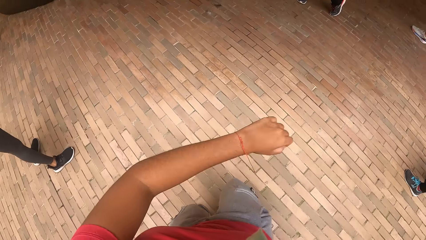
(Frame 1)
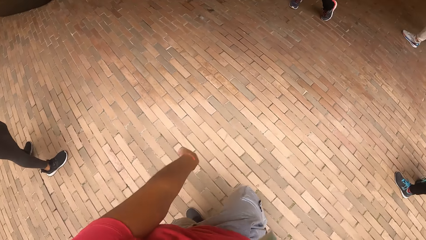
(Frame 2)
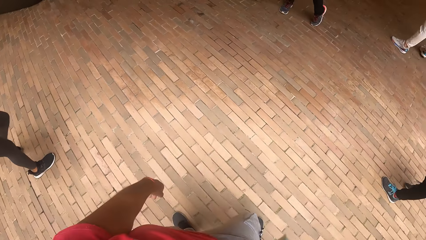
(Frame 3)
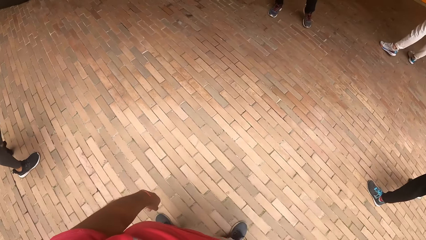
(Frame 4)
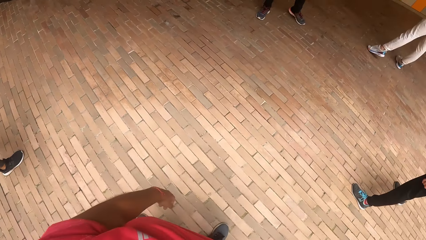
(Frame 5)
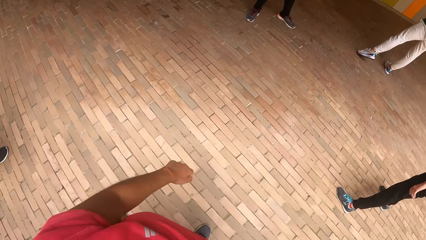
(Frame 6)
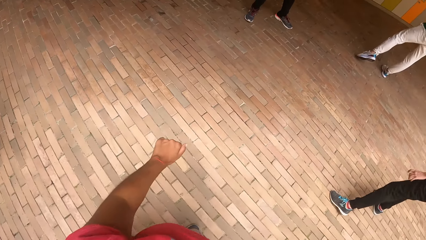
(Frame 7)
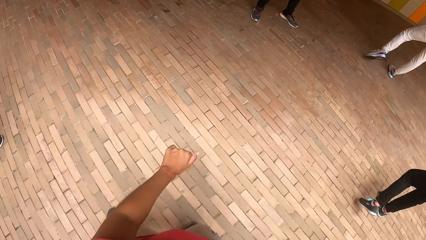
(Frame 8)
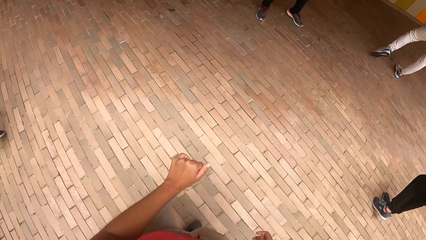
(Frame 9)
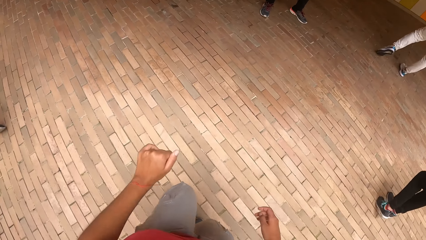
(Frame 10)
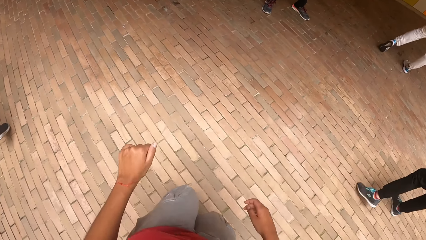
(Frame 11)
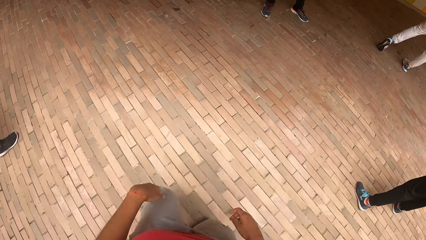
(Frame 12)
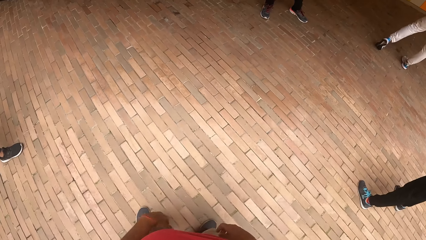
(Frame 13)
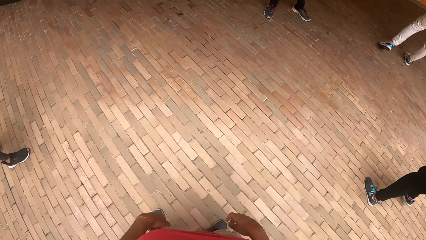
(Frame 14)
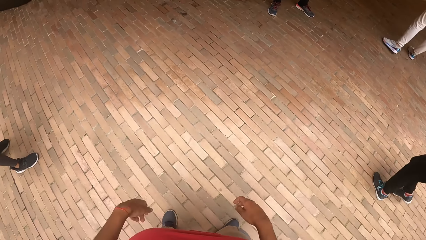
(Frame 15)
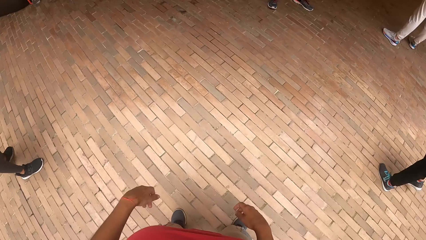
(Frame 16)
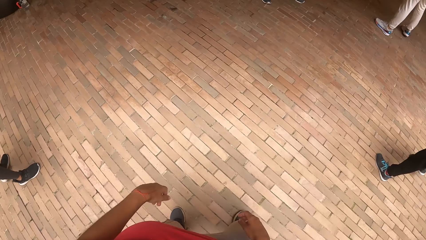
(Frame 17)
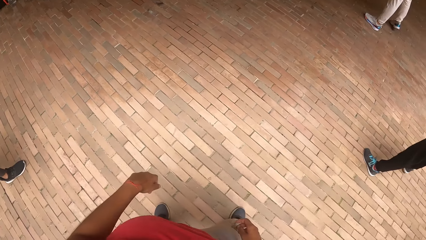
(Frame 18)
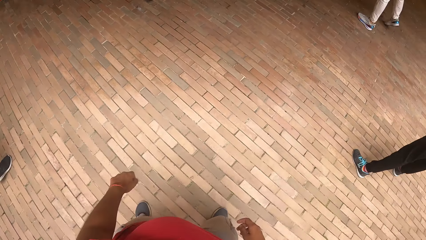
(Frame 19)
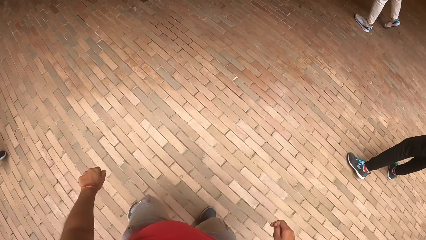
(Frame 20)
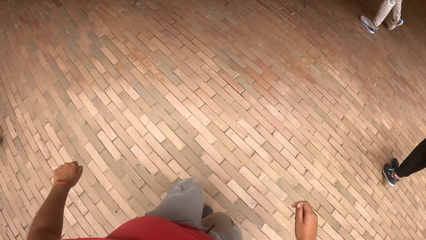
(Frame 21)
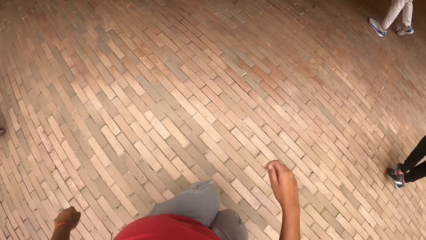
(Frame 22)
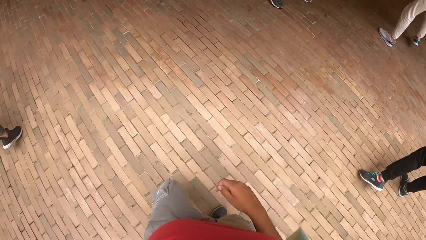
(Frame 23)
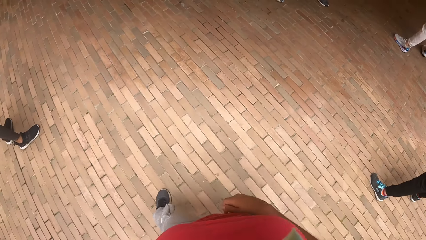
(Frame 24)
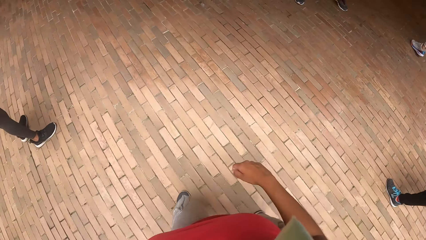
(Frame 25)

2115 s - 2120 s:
The camera wearer starts dancing.

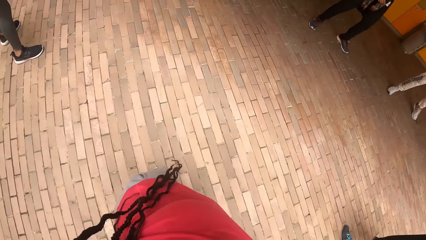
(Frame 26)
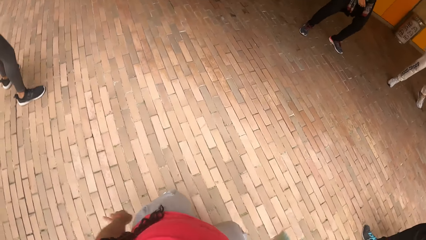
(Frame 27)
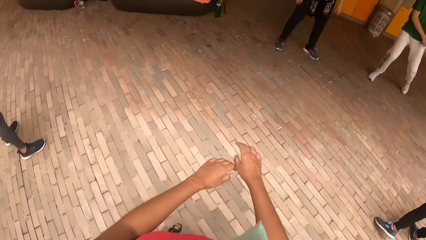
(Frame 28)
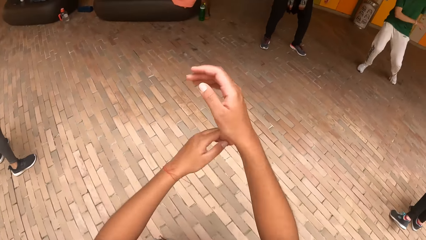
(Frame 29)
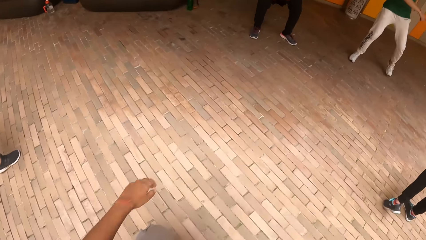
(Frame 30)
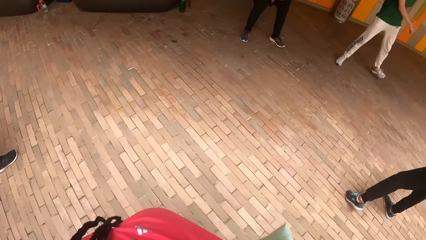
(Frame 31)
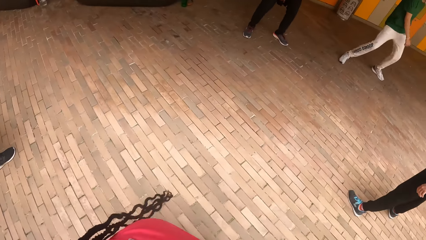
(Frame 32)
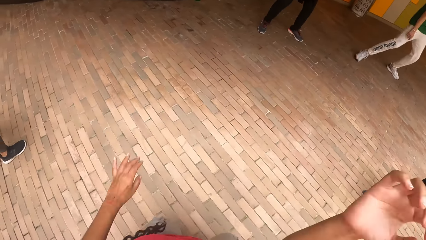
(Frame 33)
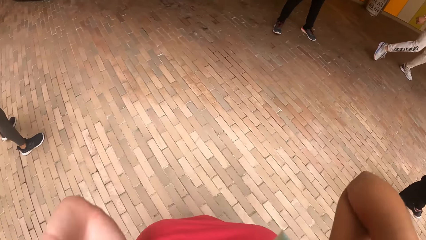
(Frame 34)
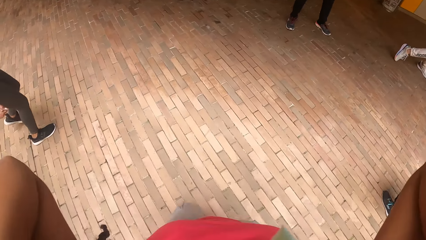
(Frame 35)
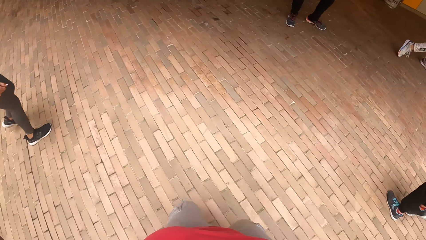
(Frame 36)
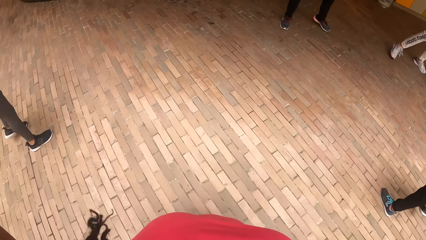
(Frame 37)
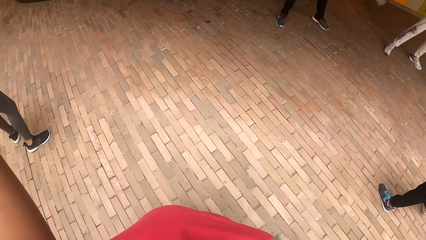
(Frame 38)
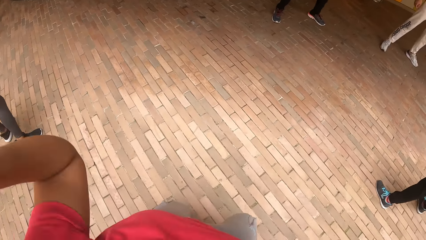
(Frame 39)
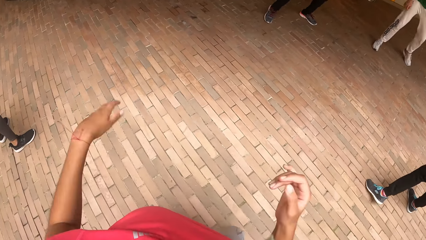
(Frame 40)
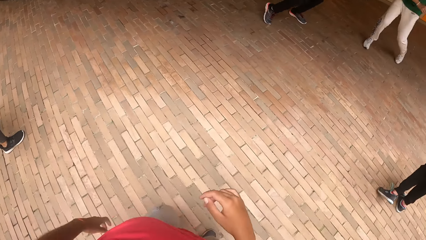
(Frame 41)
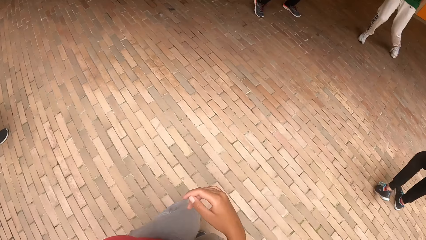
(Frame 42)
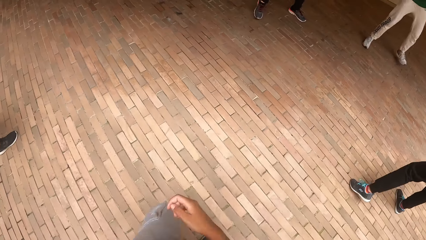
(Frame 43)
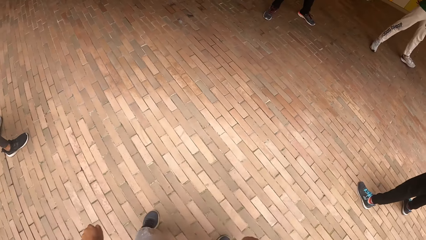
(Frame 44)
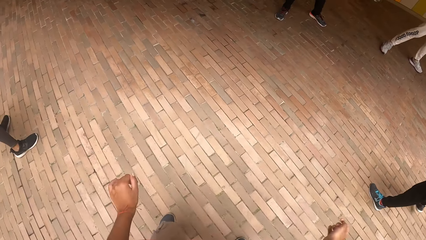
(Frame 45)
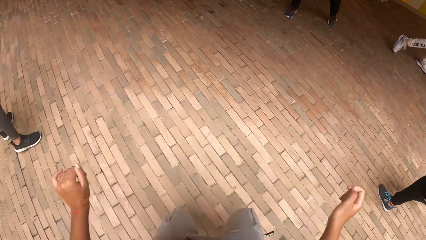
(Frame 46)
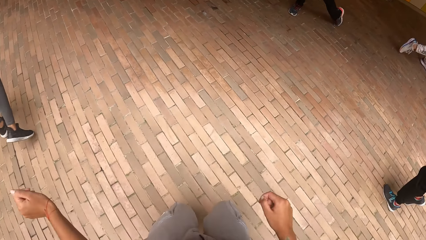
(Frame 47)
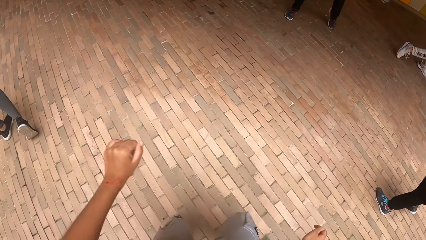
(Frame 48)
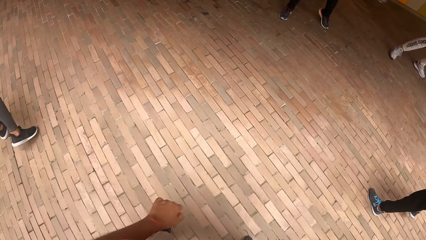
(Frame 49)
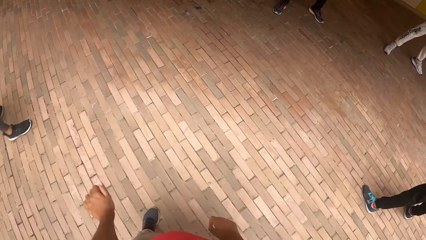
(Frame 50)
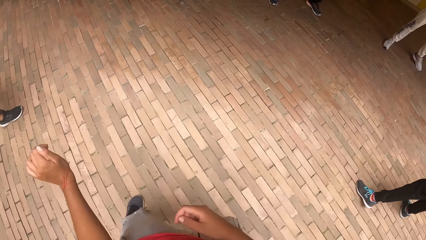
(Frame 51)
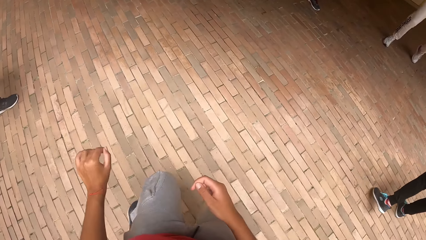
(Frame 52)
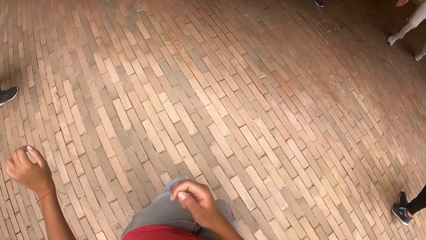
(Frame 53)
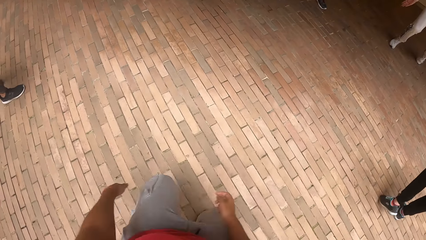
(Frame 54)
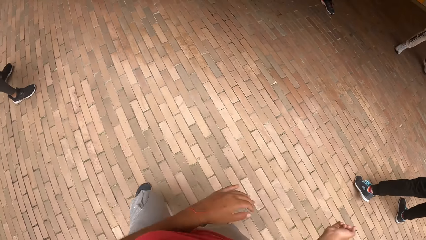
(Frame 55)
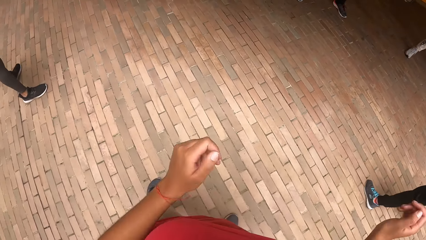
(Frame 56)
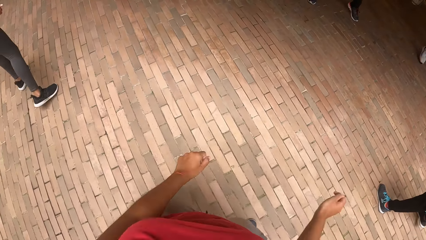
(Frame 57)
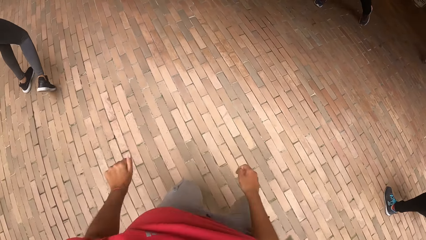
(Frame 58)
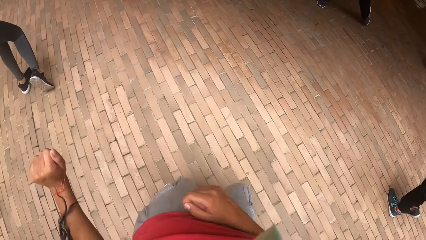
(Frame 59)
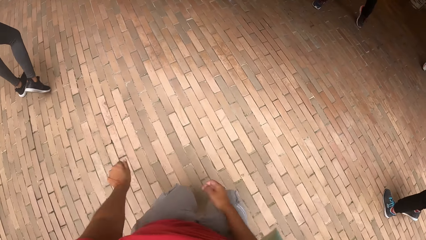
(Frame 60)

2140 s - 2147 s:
The camera wearer touches their hair.

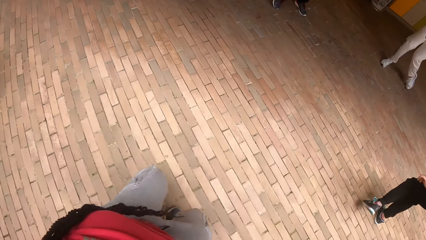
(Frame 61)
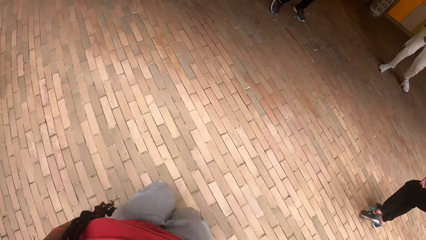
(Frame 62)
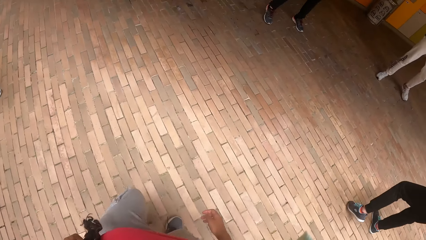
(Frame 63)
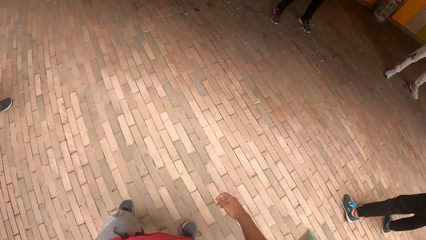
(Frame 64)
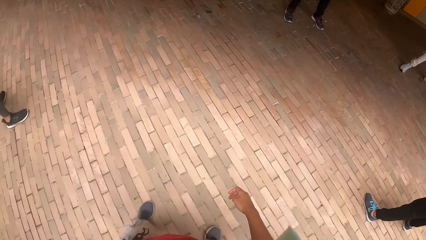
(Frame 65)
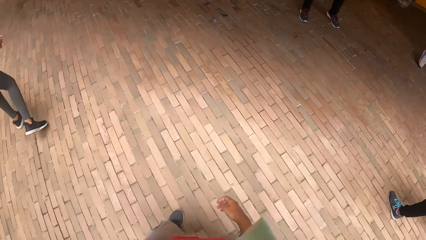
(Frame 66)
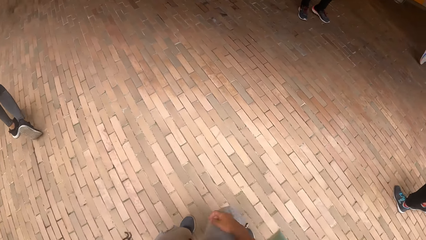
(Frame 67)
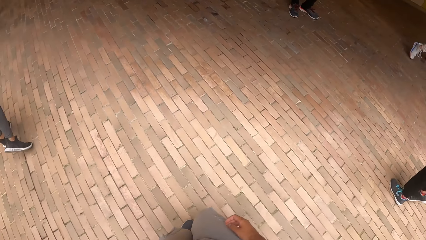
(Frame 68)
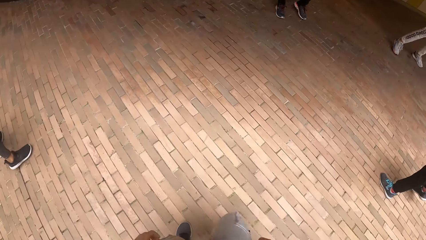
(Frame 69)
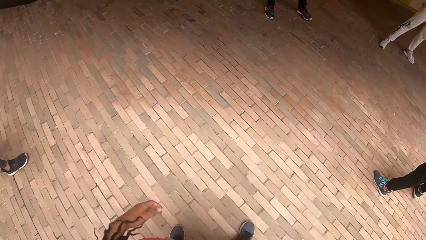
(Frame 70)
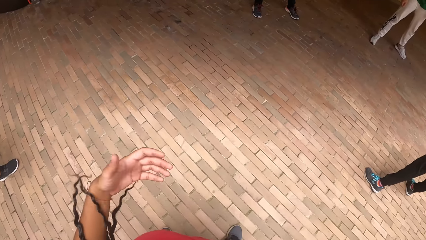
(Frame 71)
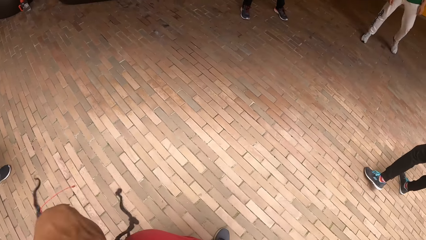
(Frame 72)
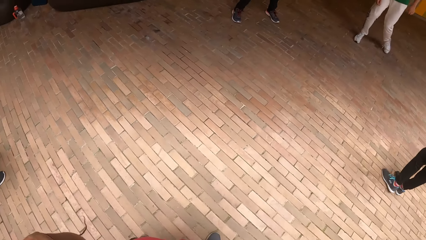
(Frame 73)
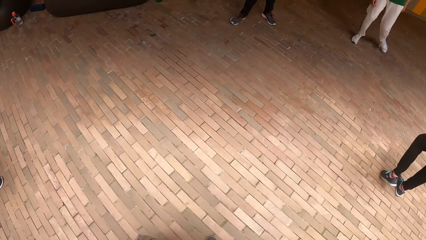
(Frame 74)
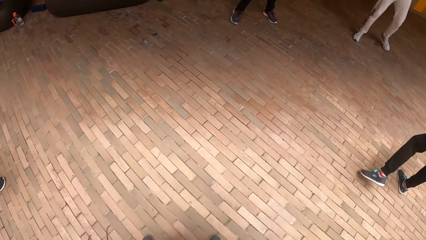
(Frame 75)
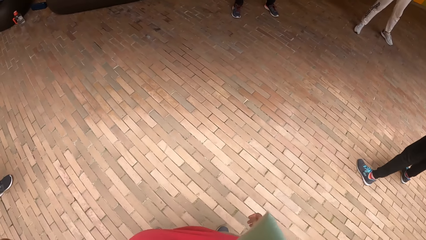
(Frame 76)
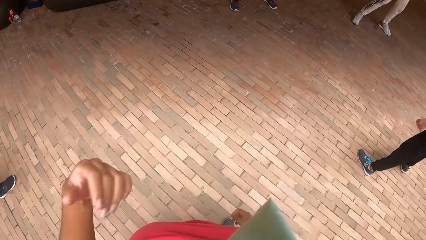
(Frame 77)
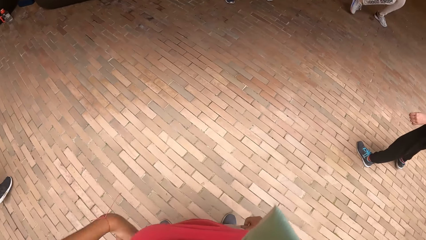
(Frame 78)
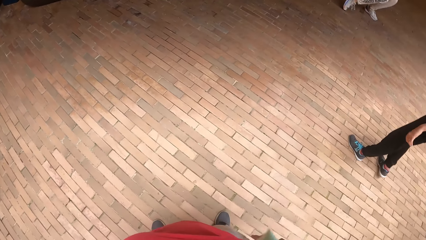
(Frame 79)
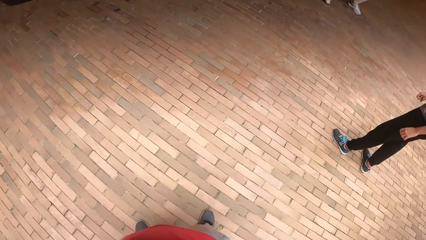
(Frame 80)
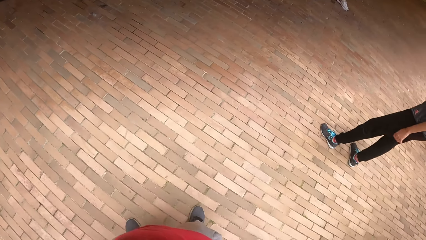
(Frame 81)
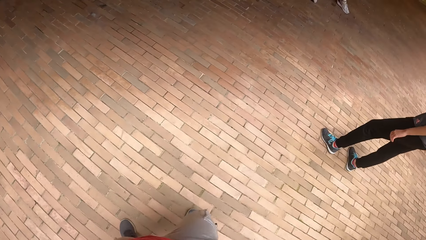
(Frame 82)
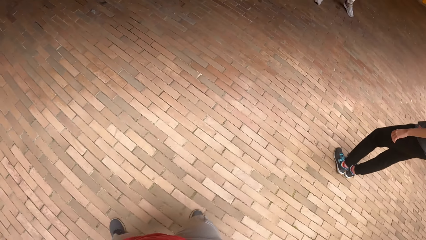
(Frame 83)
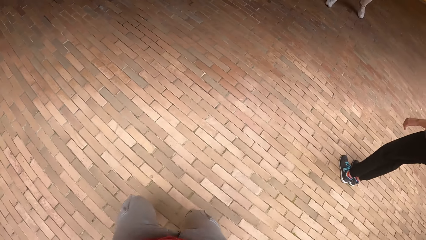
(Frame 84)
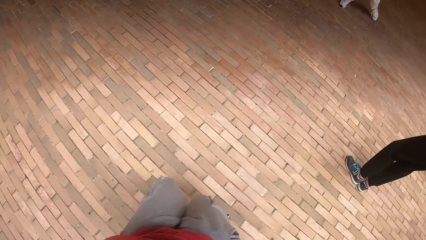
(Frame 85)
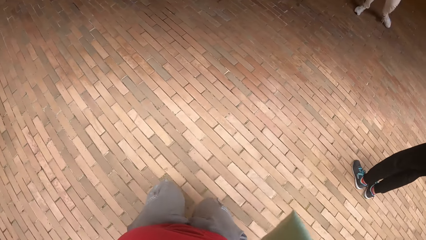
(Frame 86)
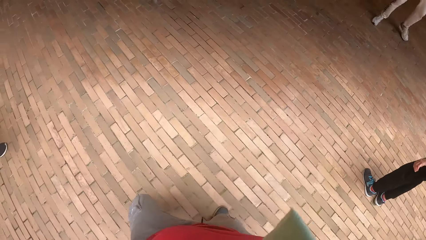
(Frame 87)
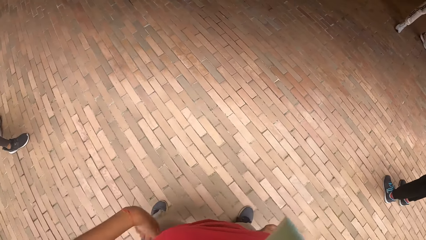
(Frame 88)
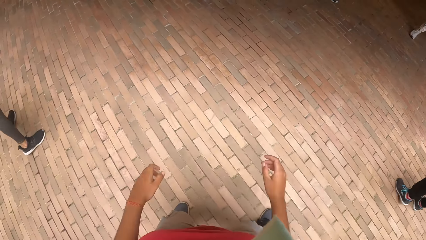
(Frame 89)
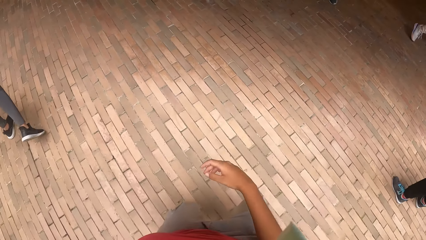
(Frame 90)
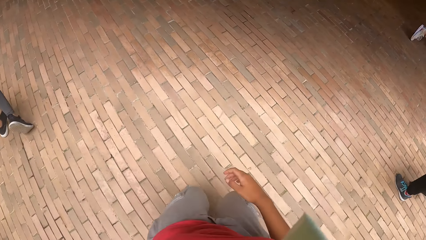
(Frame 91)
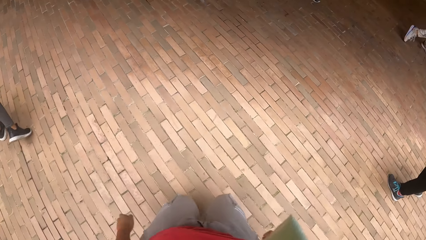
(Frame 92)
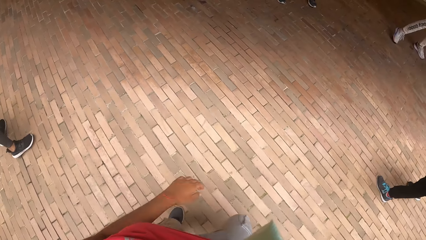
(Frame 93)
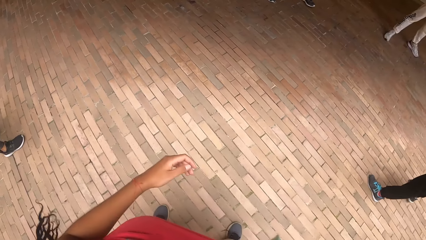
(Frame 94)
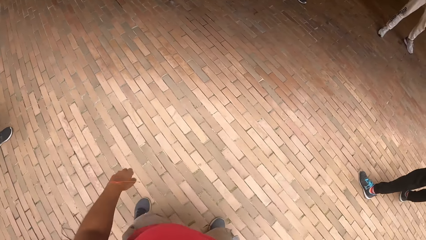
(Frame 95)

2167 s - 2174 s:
The camera wearer stops dancing. They start dancing.
